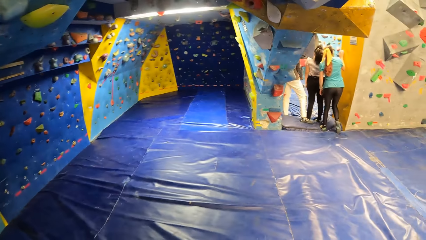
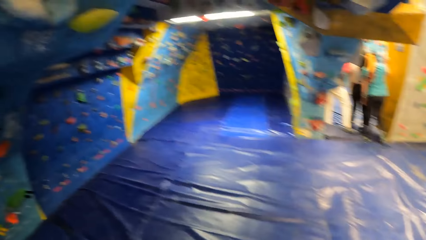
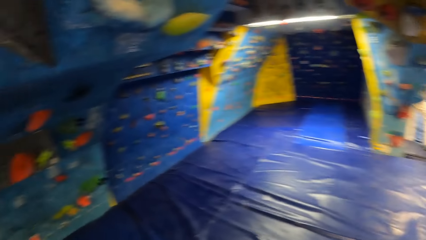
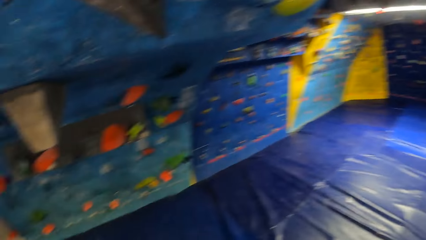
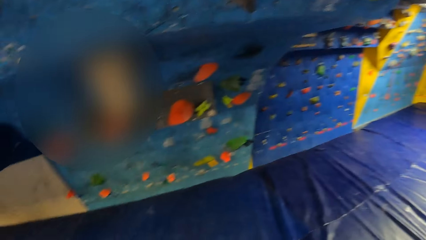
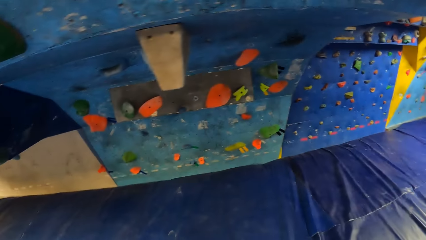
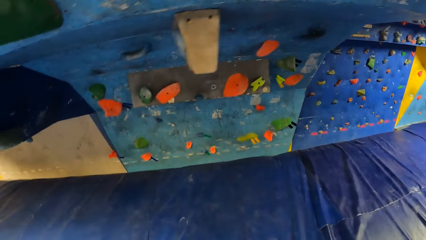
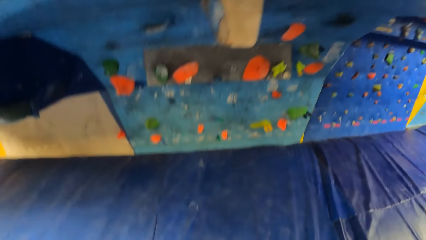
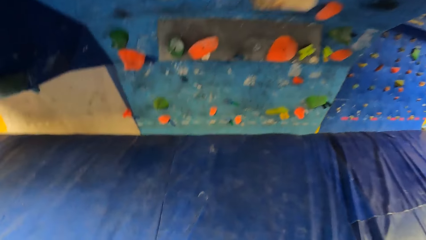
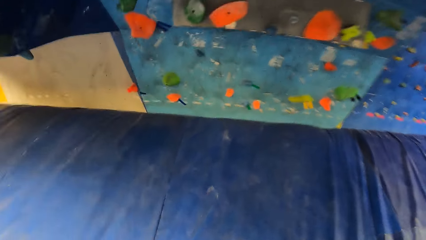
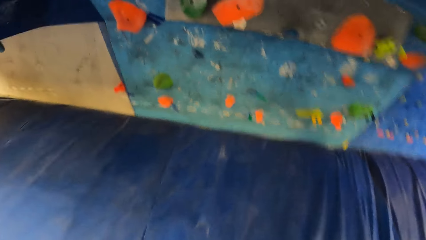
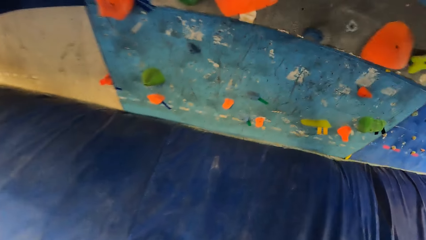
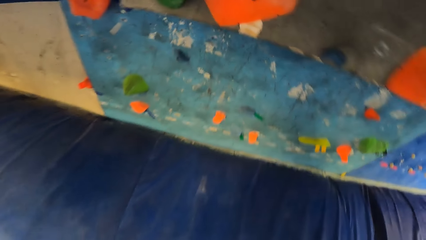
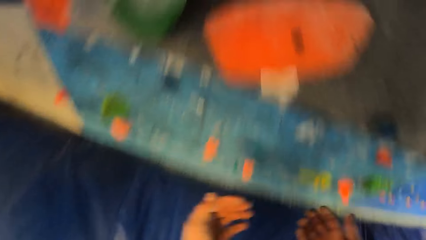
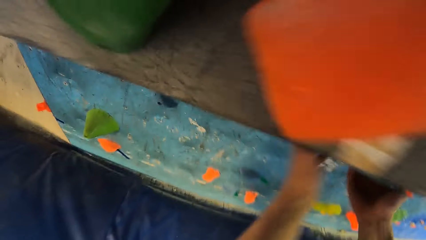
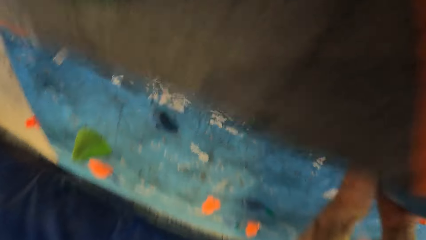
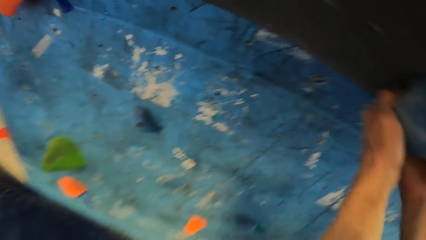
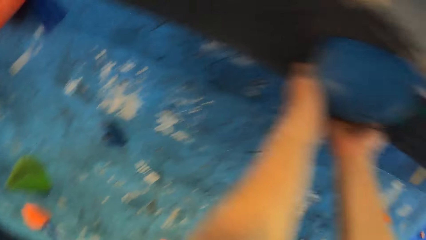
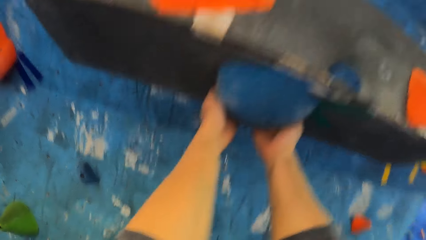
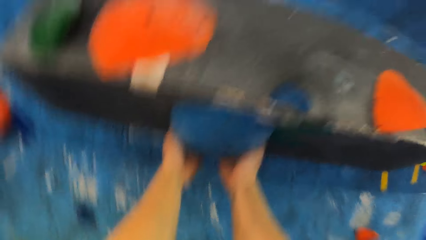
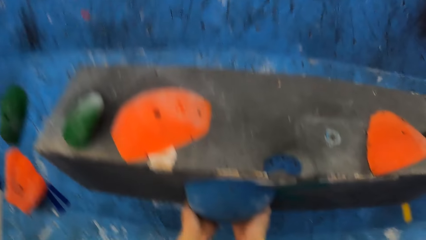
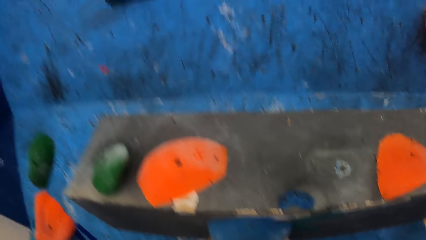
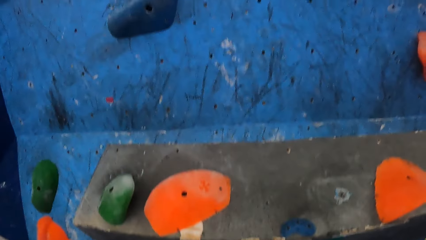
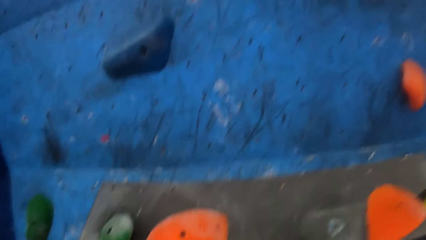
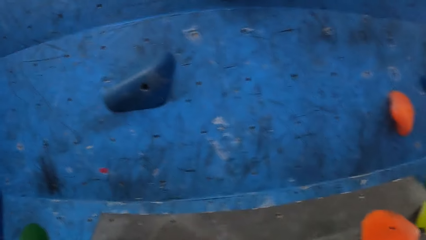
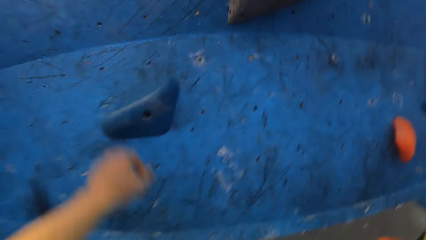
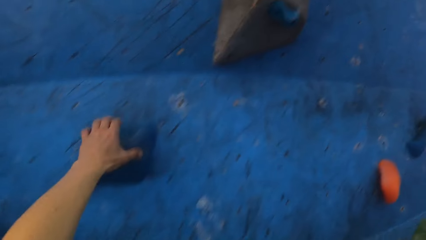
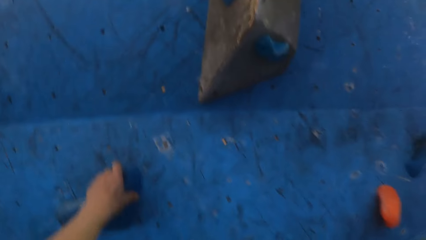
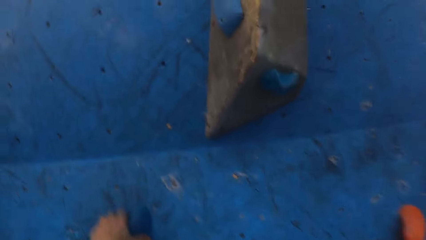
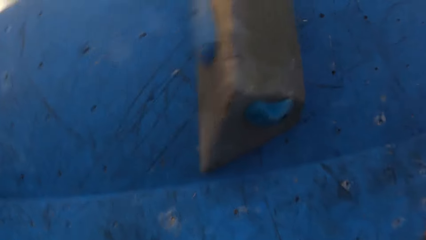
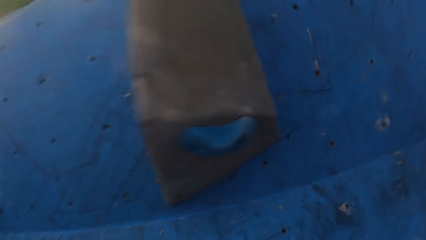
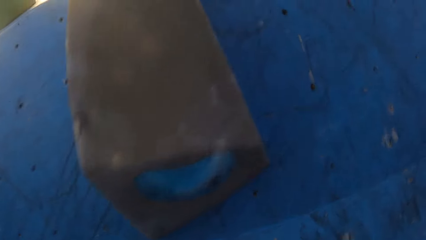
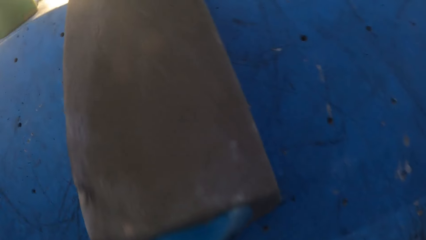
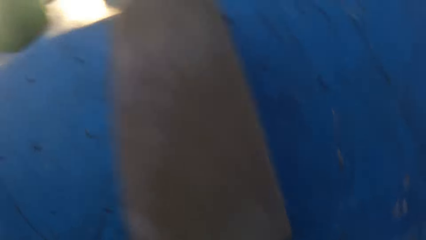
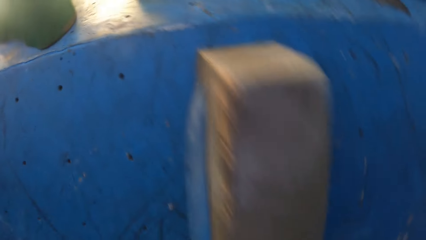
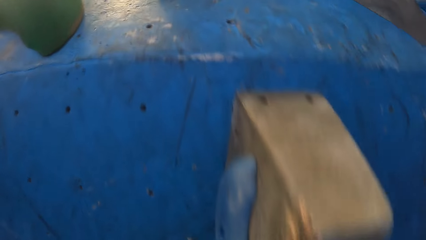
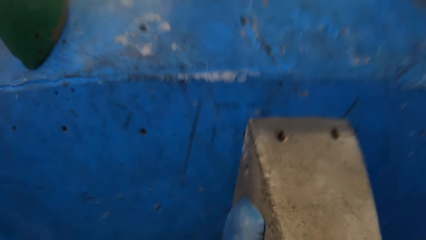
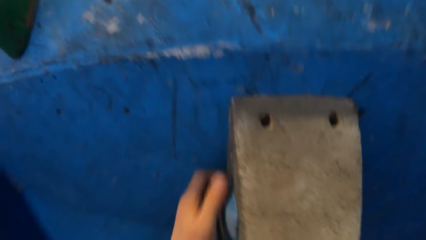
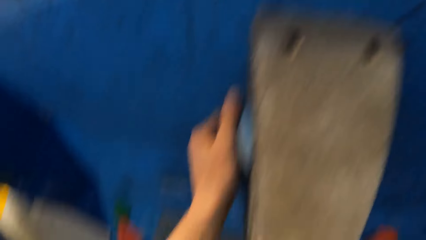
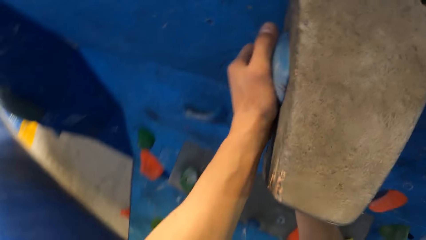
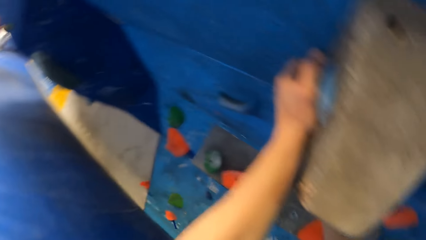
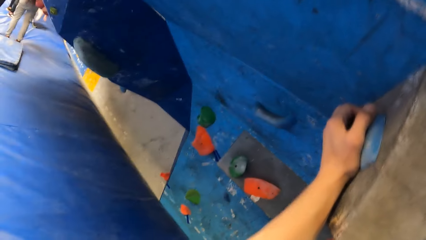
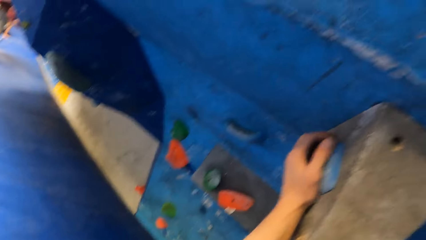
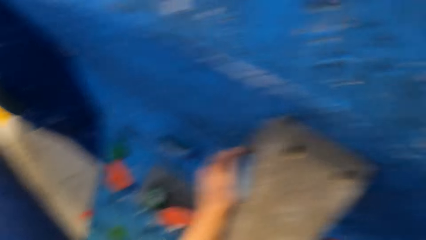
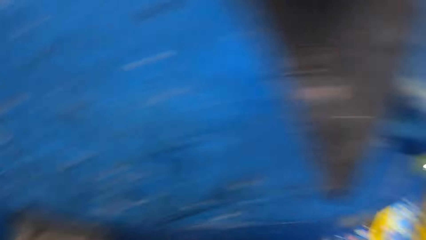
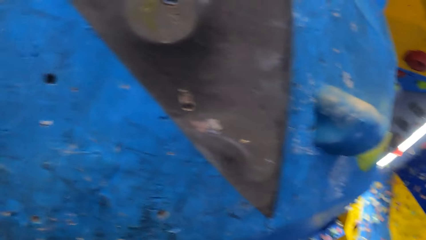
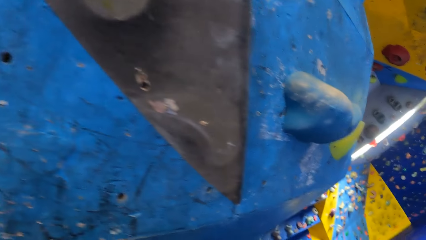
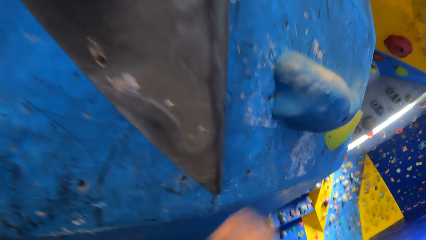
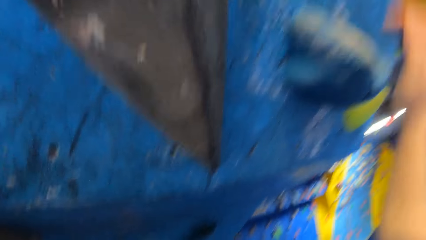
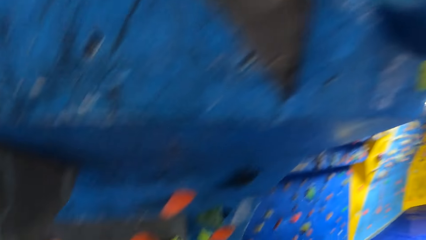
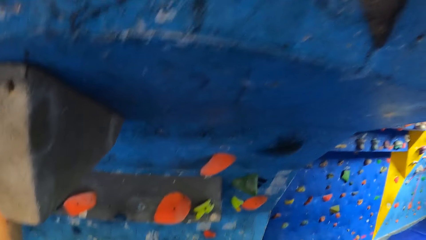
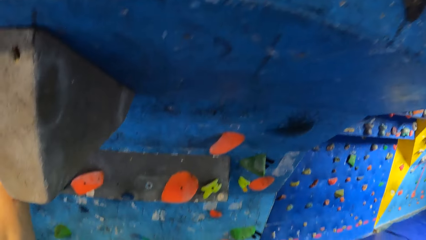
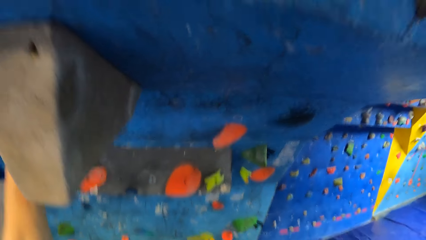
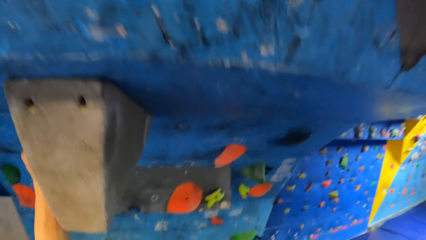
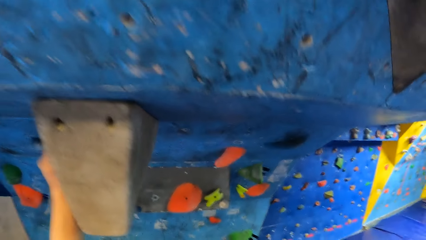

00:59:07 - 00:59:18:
The camera wearer touches a climb hold on the bouldering wall with both hands. They hold the artificial rocks. They touch the climb holds on the bouldering wall with both hands.

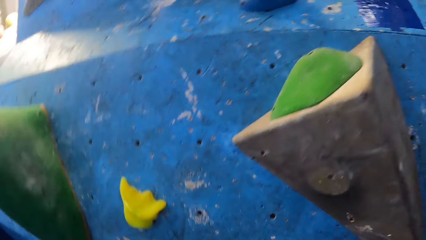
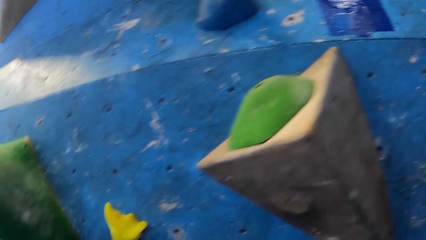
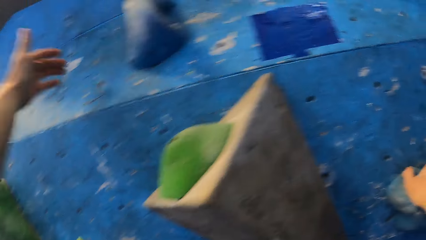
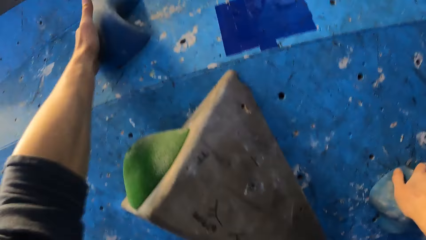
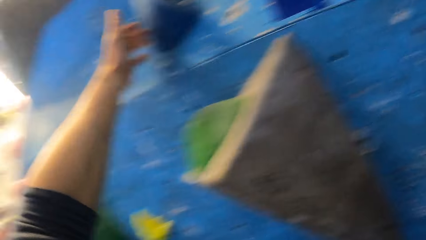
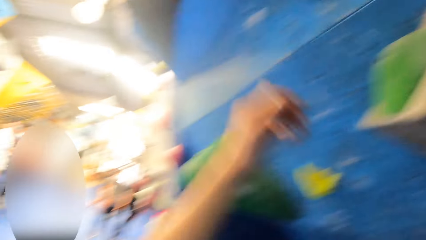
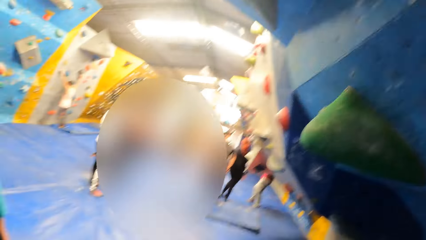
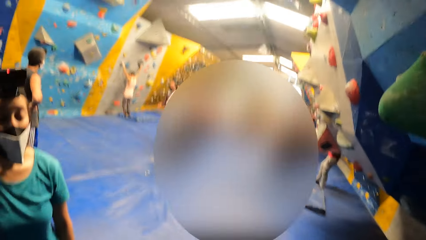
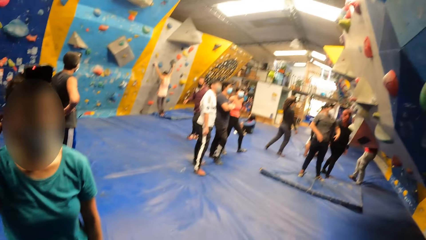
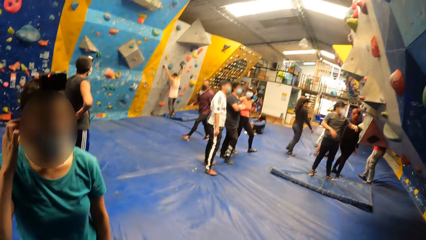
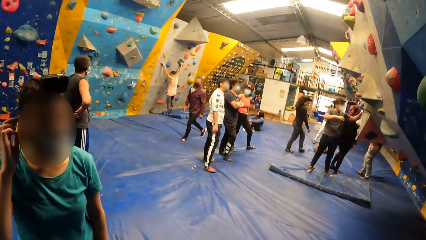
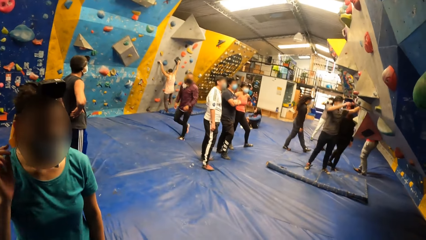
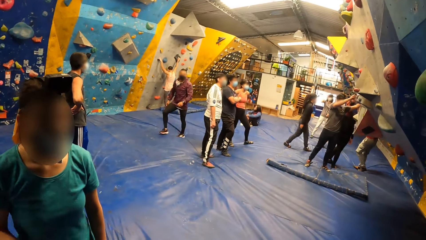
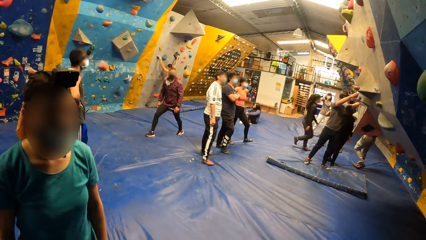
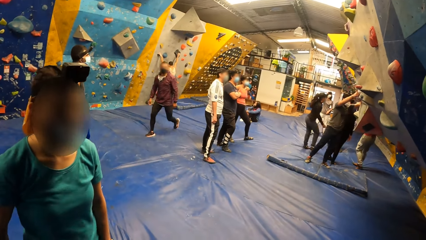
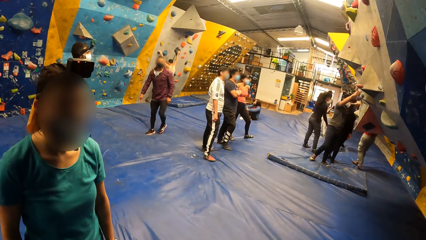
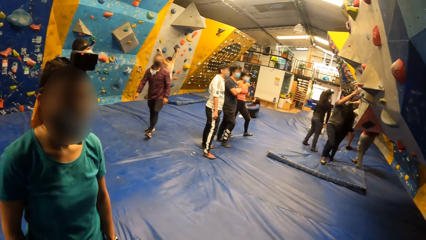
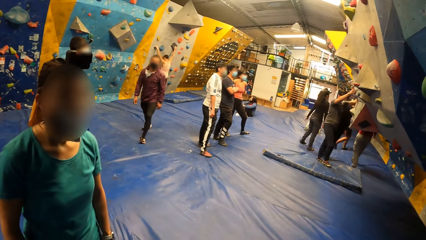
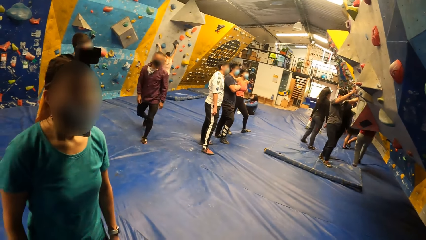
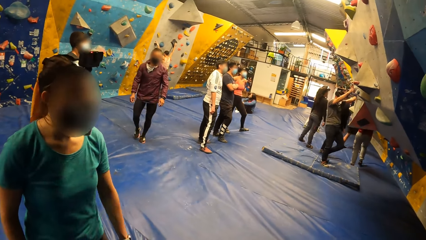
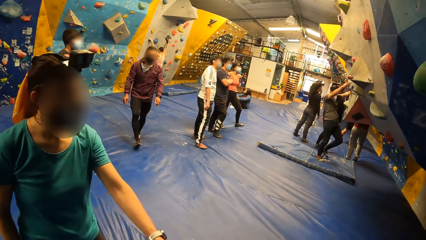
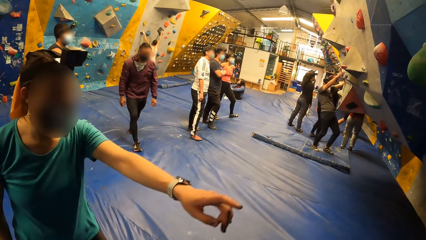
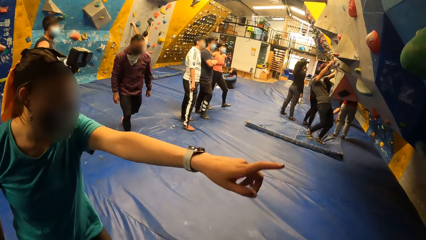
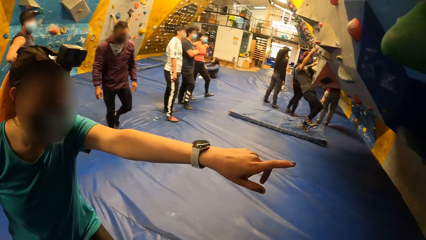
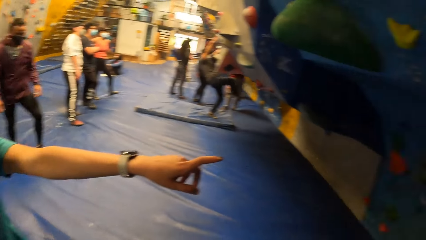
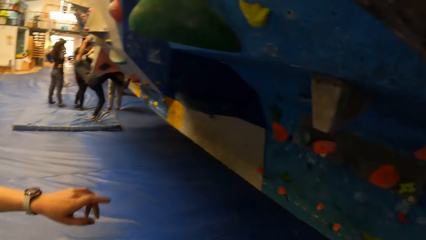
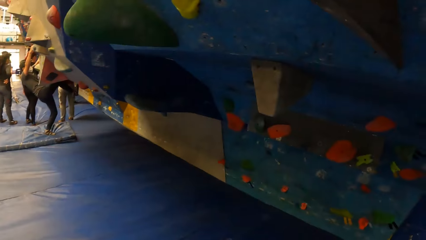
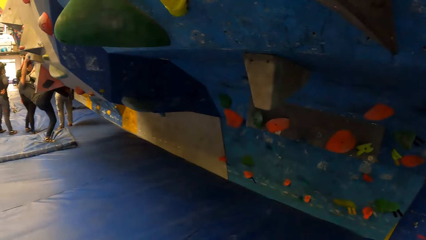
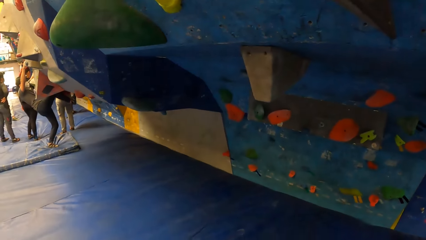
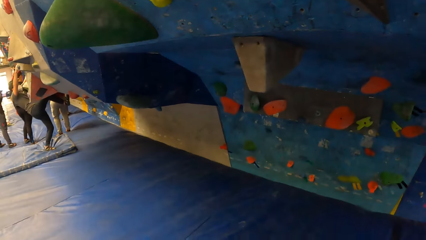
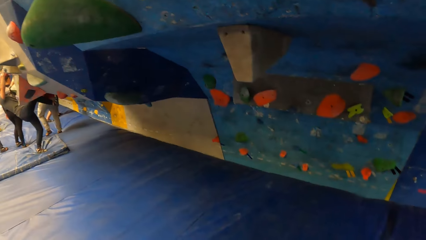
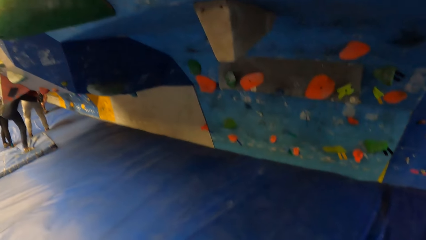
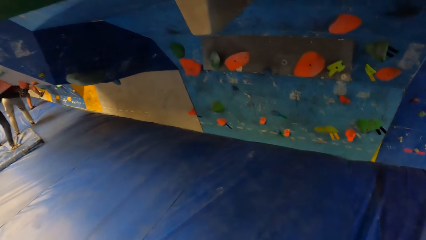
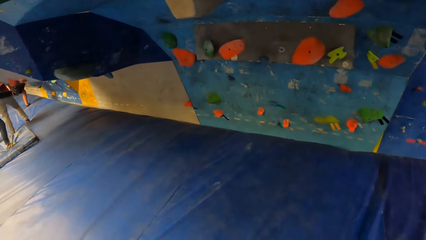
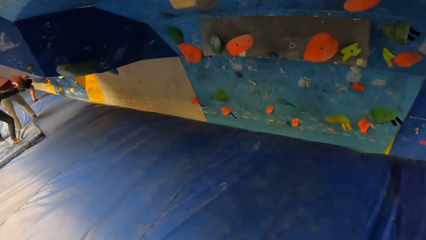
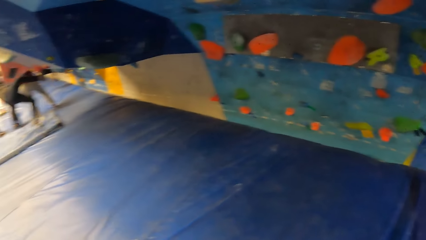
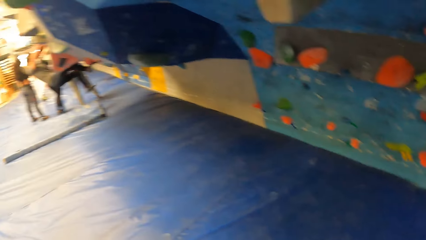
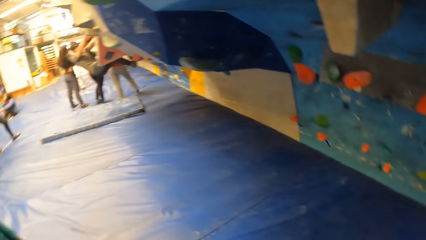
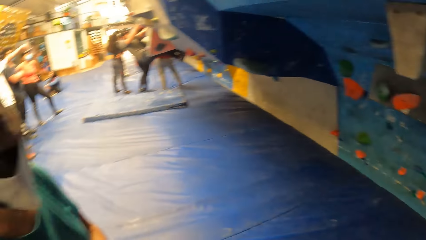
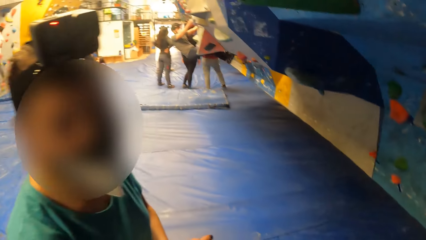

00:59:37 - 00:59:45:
A woman touches her ear with her right hand. A man walks towards the camera wearer. The woman converses with the camera wearer. The woman points to the bouldering wall with her left hand. The camera wearer looks at the bouldering wall.
